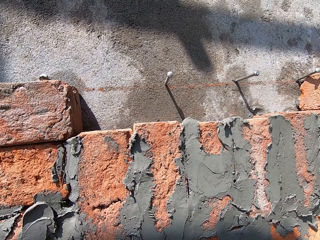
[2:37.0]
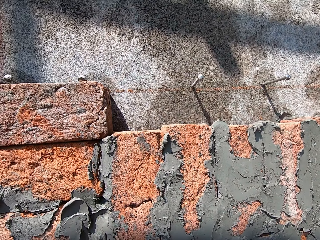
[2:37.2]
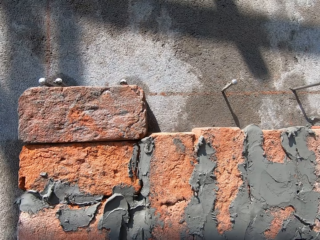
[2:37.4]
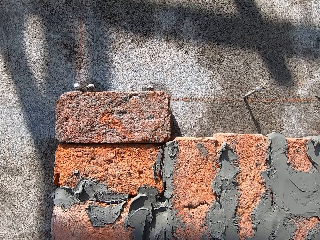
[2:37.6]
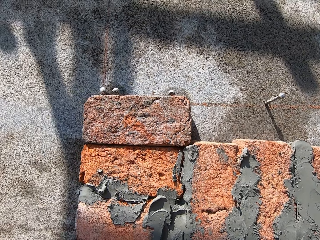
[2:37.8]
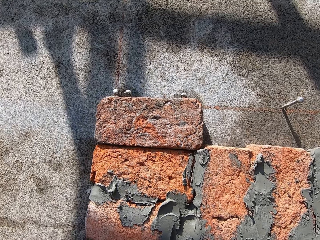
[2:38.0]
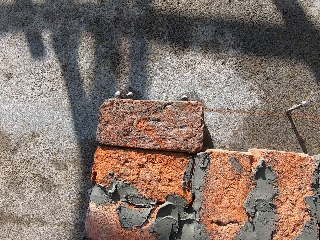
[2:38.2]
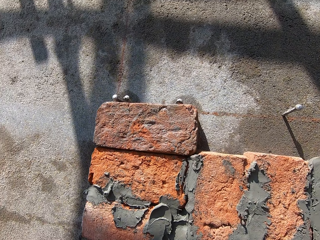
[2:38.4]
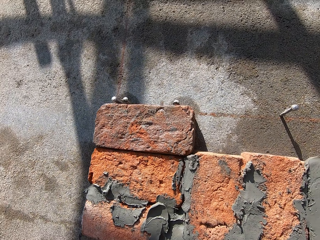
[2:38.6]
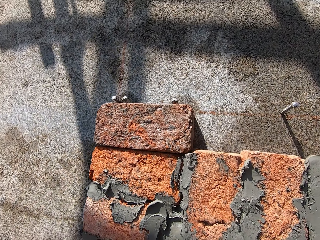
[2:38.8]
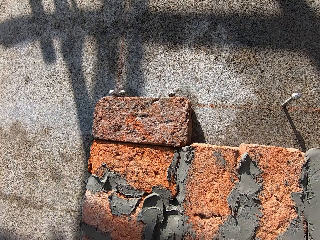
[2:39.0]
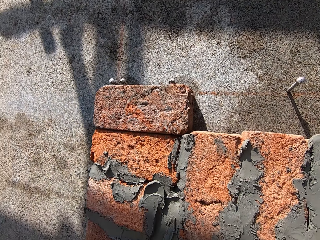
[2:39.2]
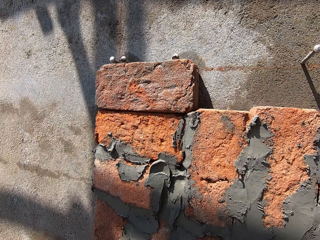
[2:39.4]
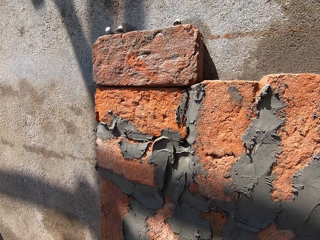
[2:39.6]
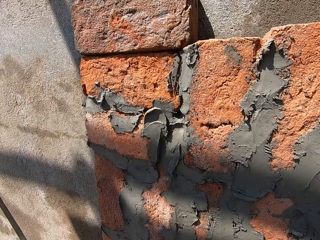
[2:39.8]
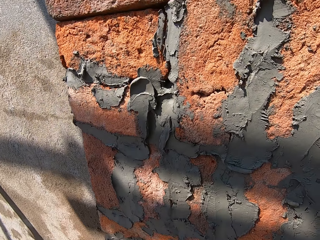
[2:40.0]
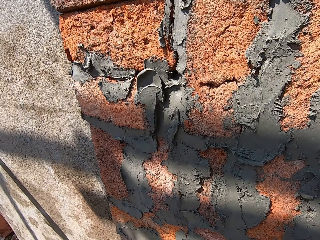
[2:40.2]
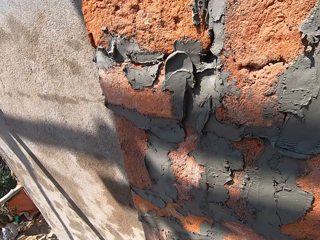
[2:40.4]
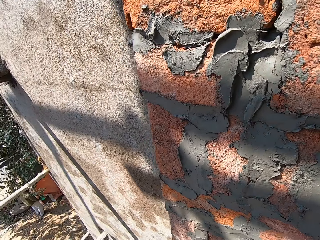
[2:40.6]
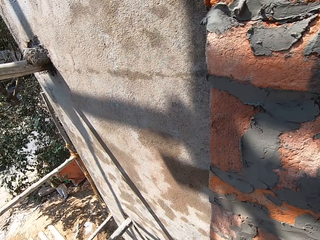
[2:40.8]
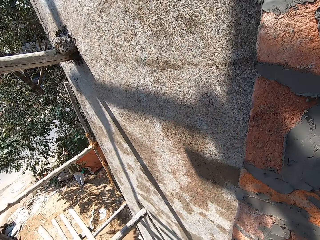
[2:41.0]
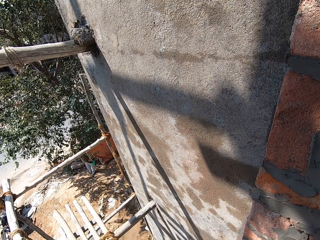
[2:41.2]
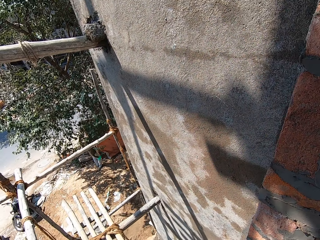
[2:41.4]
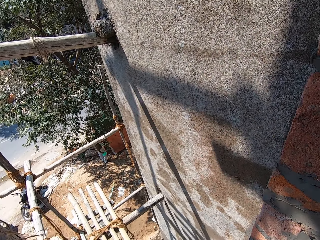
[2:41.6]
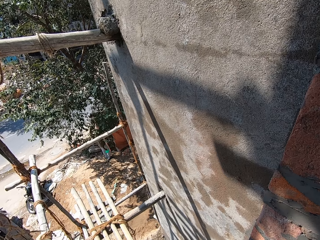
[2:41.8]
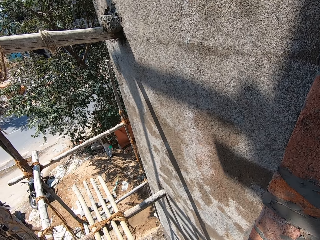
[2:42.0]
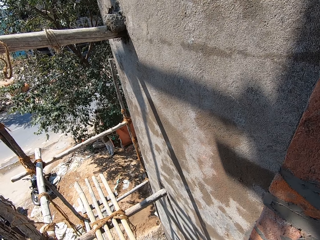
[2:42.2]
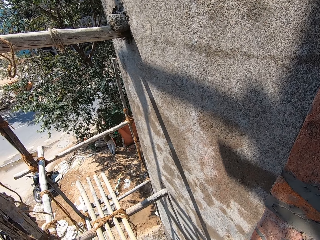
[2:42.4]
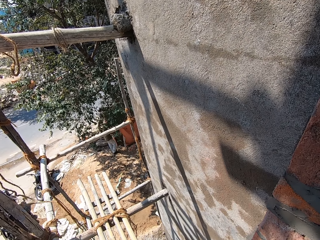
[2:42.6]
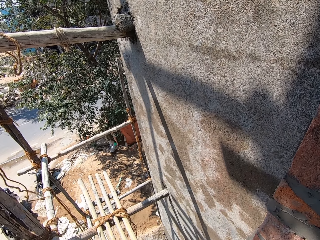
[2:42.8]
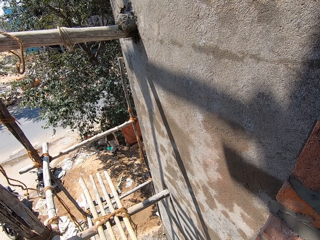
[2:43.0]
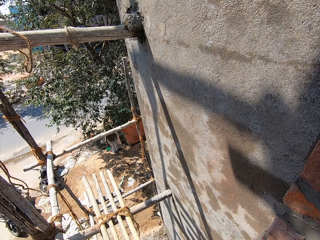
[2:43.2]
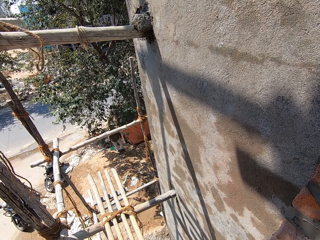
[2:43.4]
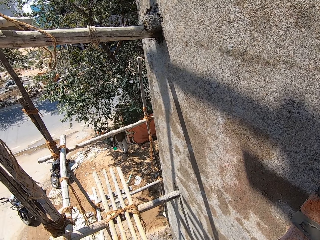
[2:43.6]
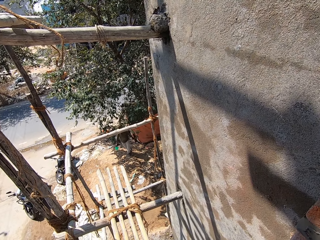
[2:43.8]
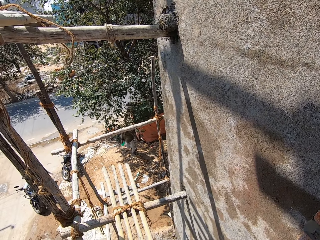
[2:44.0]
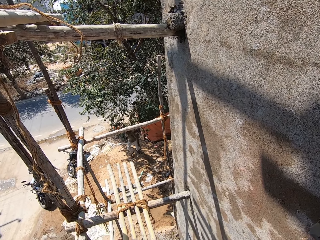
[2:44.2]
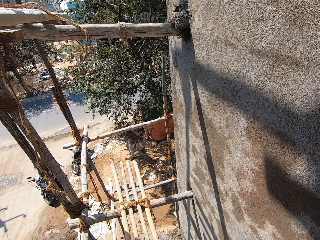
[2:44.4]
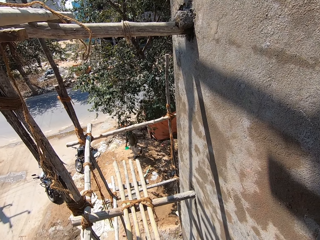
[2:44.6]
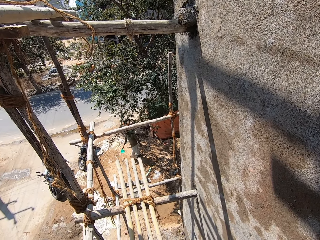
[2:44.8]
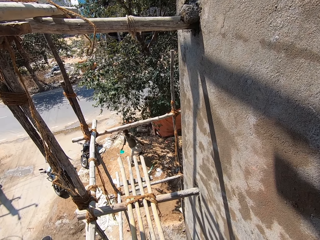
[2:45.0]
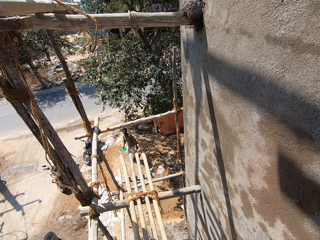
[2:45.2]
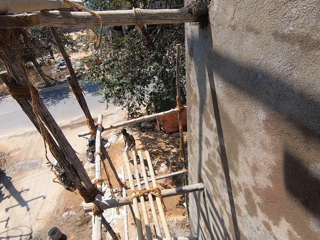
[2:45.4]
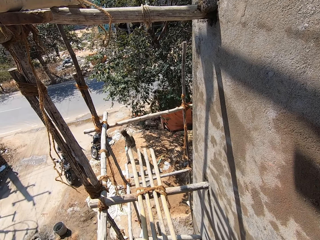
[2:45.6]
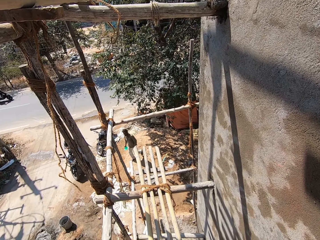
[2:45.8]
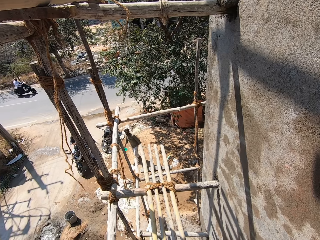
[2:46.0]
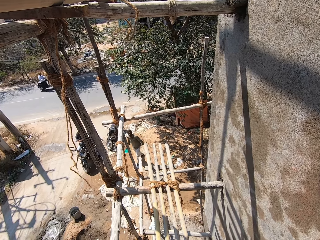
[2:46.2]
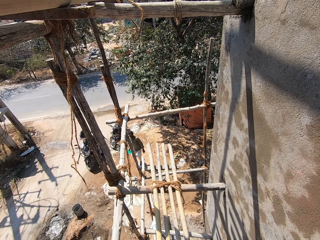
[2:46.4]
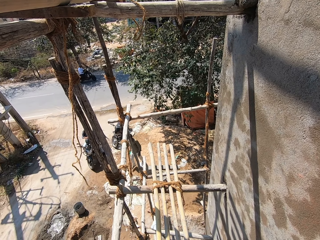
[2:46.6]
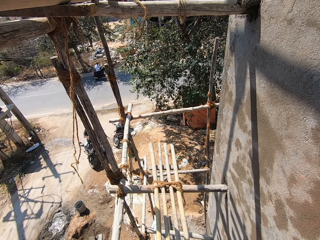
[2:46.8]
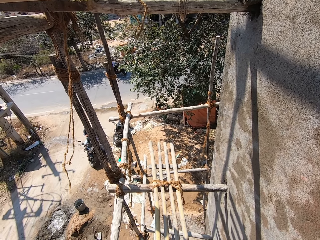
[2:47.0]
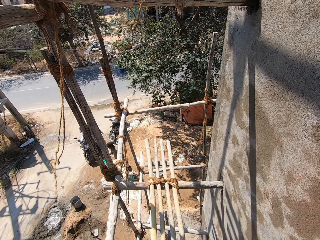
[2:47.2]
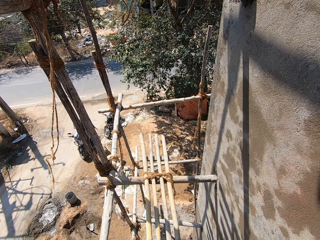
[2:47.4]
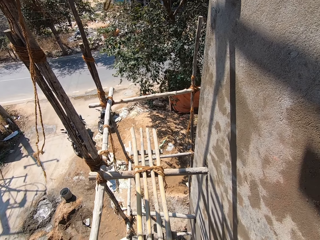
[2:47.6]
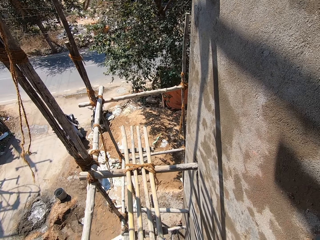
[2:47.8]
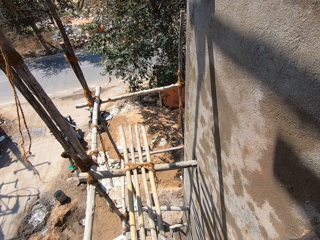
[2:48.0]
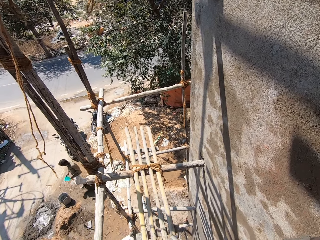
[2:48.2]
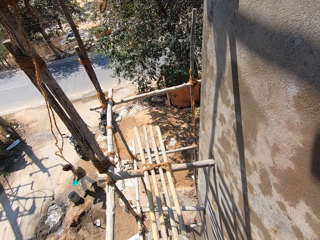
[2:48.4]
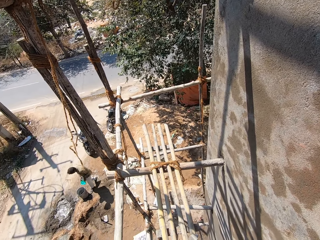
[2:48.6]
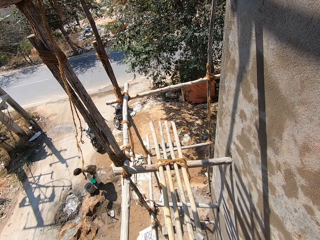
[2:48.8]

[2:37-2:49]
The camera wearer talks with a person.

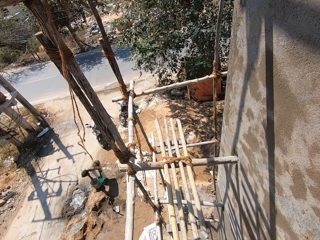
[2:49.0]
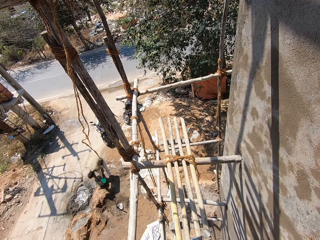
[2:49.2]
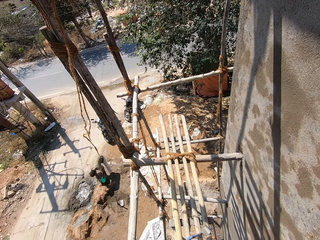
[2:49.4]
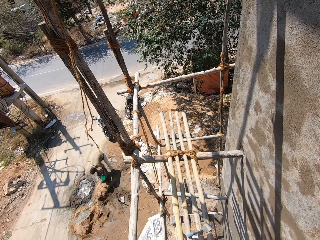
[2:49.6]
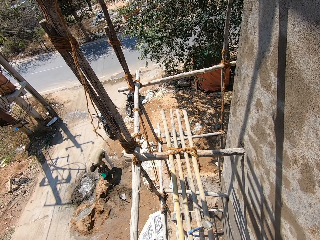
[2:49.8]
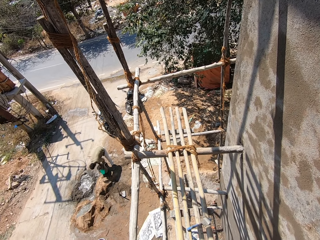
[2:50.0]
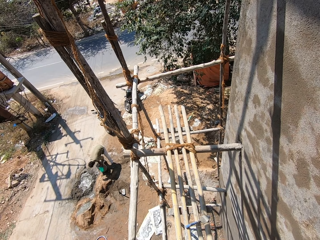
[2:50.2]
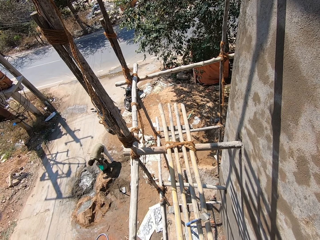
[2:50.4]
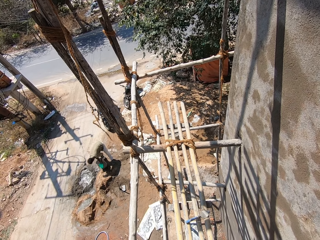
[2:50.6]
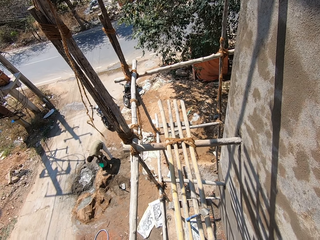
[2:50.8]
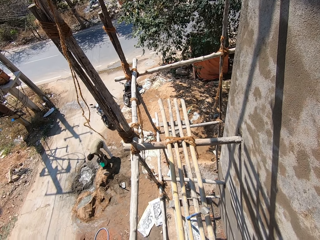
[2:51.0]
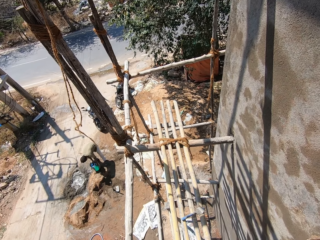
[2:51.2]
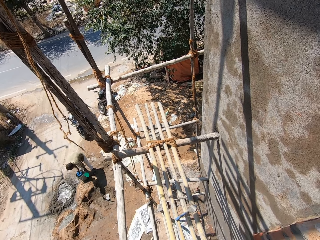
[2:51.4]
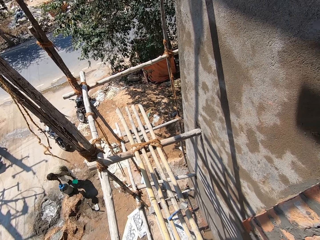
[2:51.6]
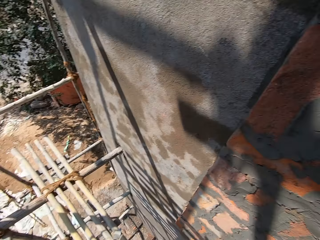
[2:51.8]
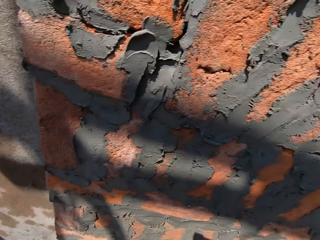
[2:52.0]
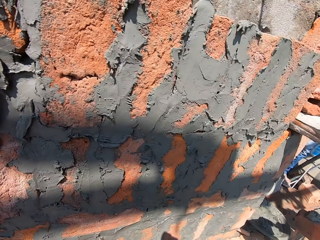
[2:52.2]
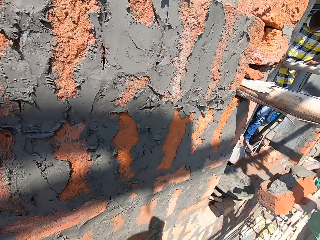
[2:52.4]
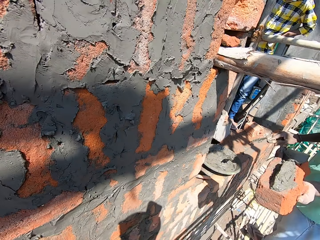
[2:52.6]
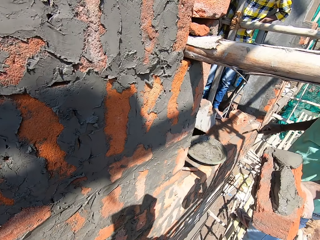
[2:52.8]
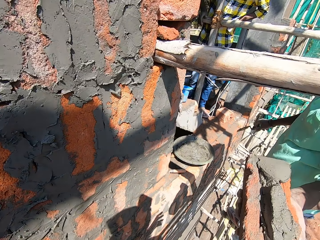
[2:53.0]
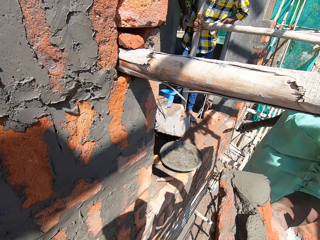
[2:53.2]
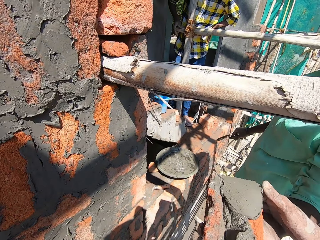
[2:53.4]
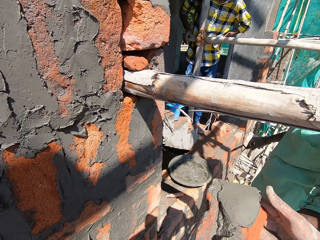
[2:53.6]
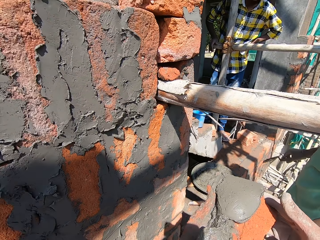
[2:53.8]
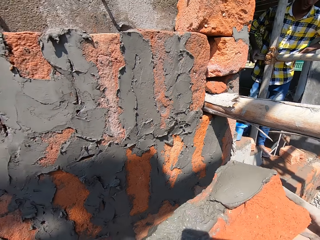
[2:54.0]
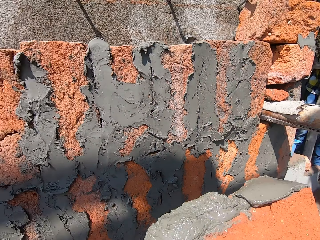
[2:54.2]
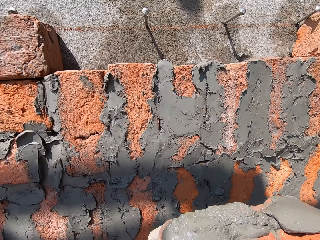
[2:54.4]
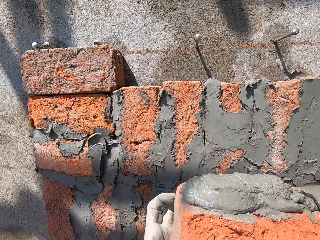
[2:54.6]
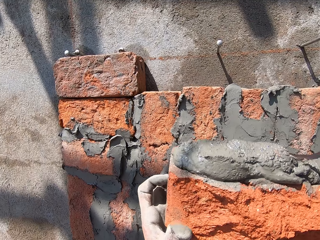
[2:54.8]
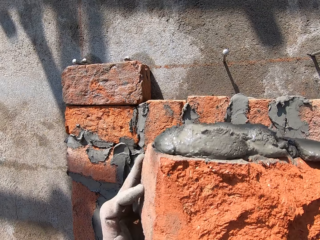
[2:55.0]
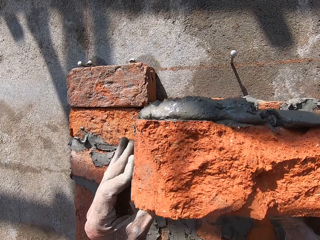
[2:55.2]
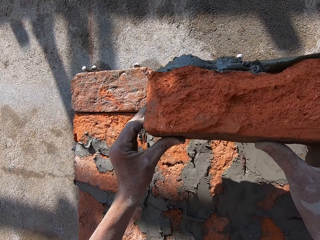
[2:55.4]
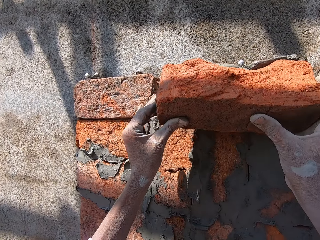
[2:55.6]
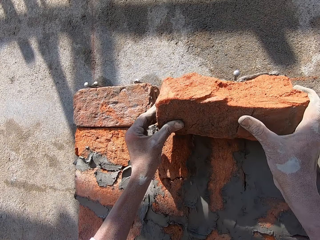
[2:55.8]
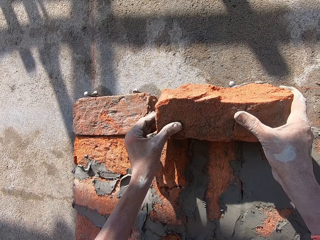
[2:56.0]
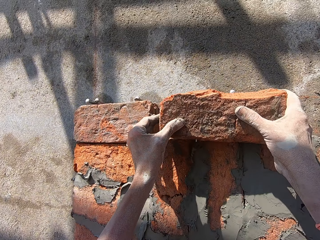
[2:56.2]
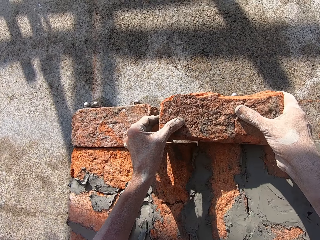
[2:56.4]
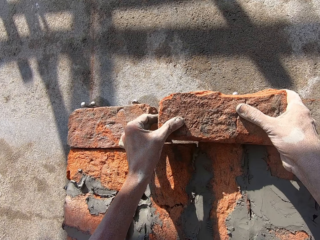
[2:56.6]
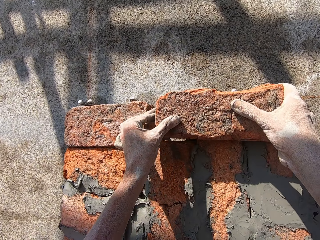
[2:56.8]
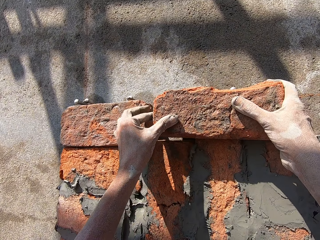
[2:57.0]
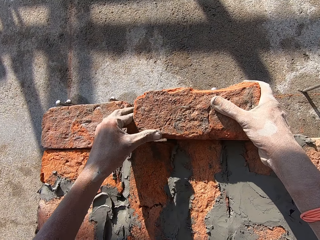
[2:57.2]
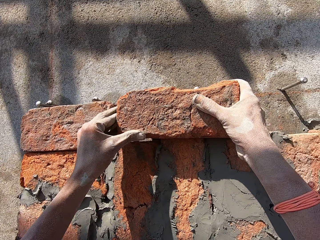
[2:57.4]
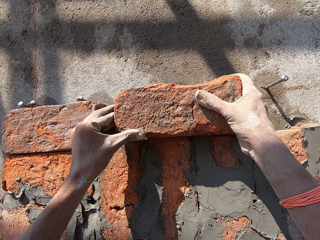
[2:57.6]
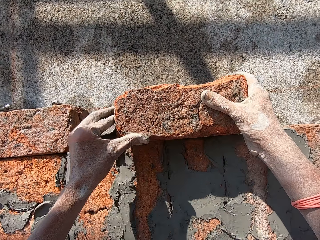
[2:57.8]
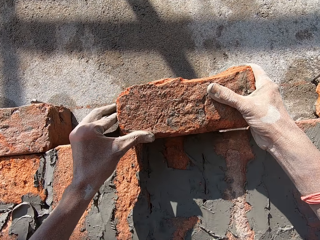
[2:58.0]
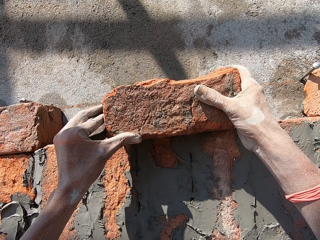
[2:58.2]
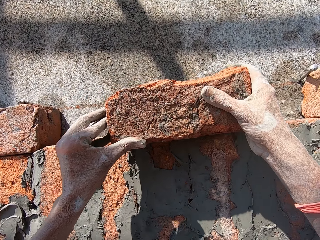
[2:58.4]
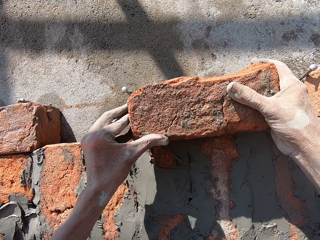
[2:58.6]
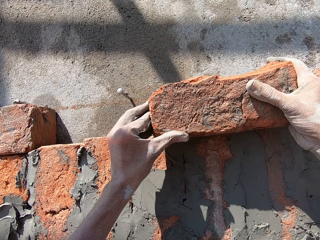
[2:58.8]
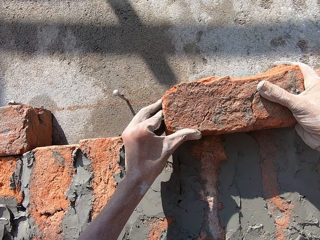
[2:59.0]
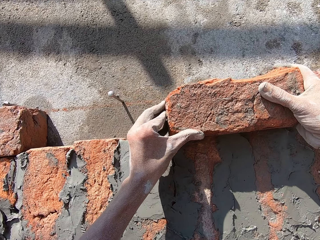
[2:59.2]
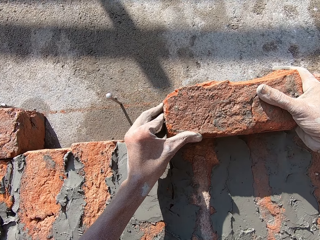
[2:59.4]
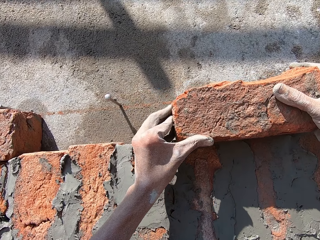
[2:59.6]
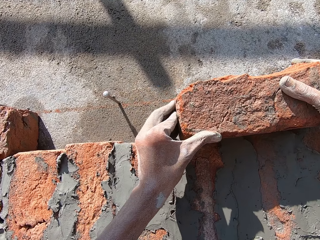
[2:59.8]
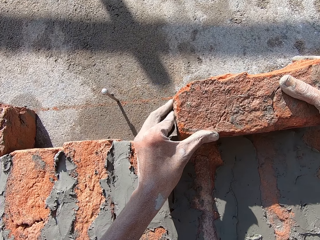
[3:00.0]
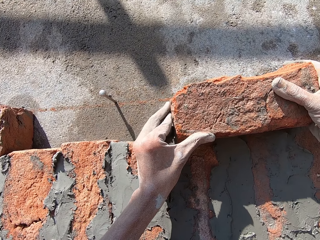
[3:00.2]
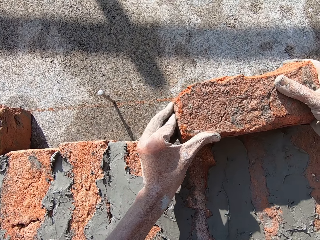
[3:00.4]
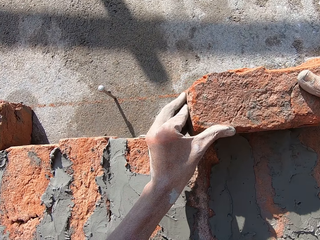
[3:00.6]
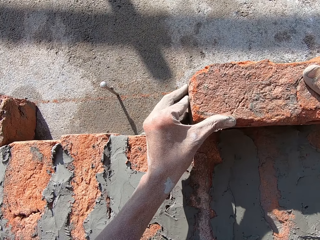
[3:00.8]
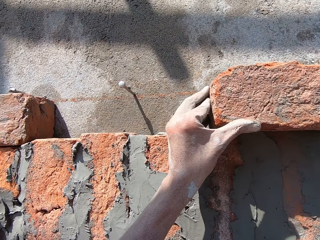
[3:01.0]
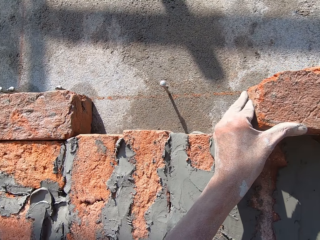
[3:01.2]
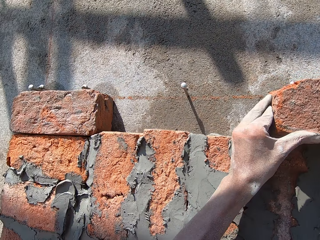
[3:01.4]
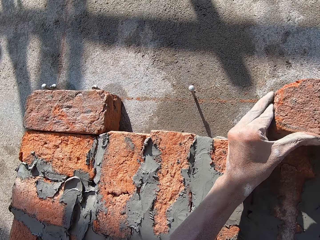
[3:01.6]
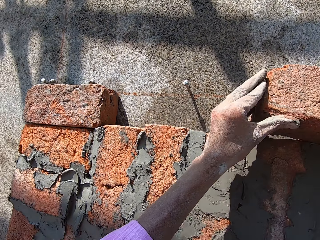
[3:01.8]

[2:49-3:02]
A man stretches the fabric with cement. The camera wearer picks up the fabric or brick with the cement. They adjust the fabric to the wall. They put the brick on the wall. They move the brick on the wall.
